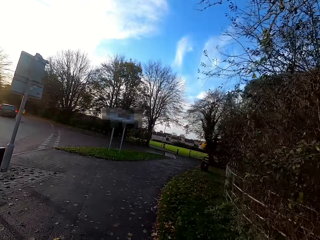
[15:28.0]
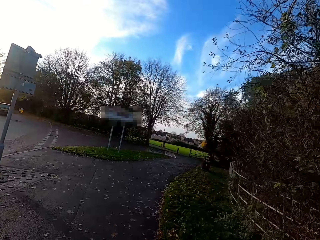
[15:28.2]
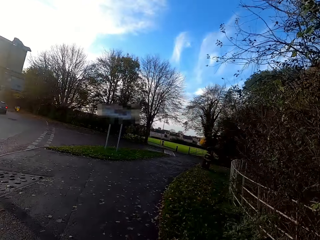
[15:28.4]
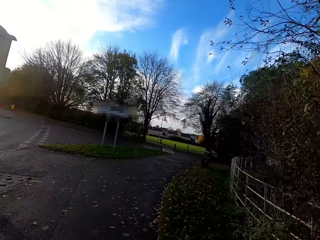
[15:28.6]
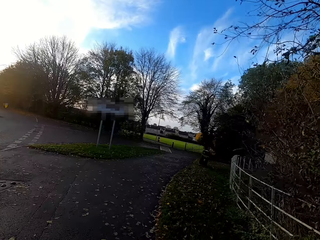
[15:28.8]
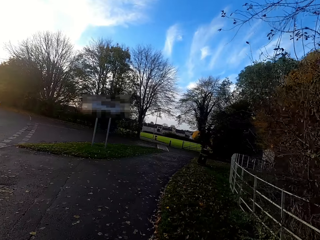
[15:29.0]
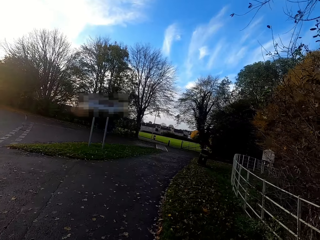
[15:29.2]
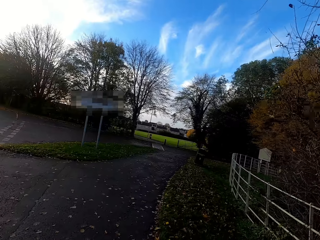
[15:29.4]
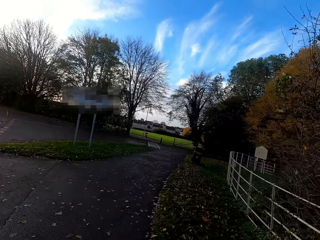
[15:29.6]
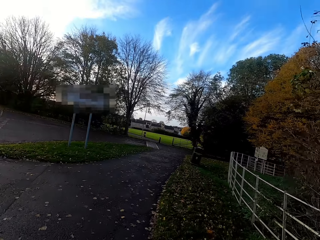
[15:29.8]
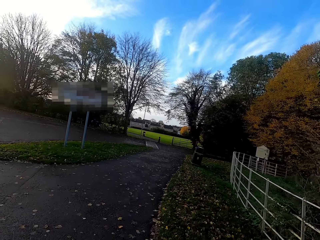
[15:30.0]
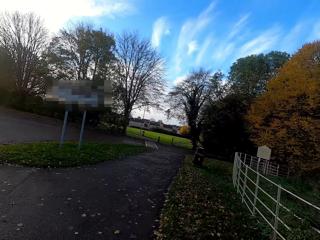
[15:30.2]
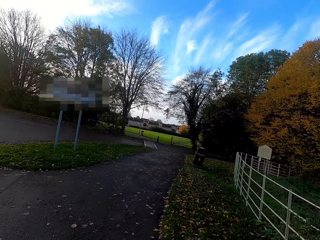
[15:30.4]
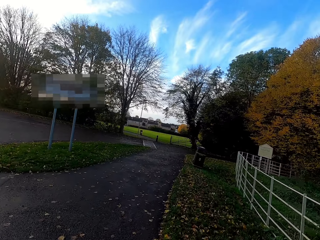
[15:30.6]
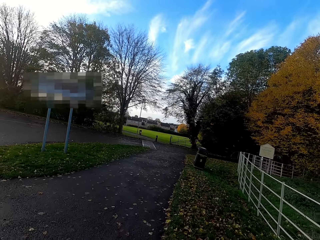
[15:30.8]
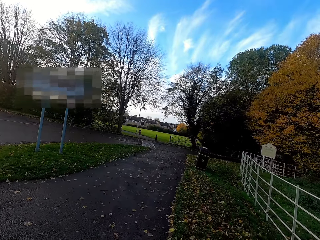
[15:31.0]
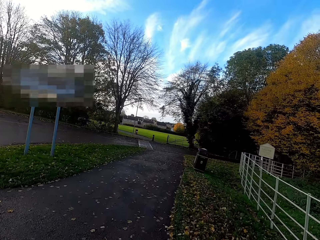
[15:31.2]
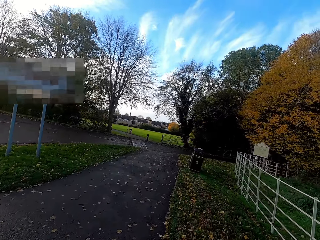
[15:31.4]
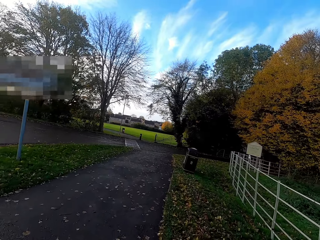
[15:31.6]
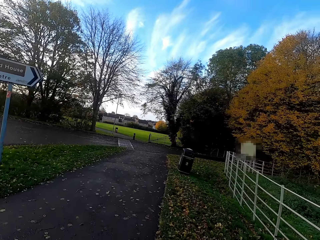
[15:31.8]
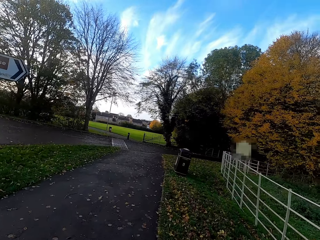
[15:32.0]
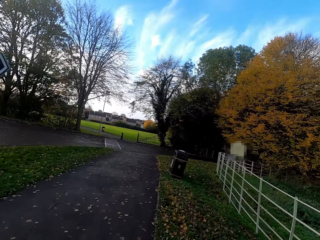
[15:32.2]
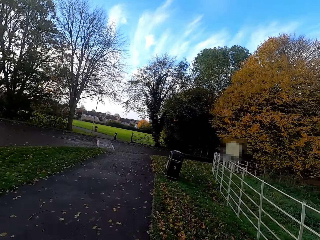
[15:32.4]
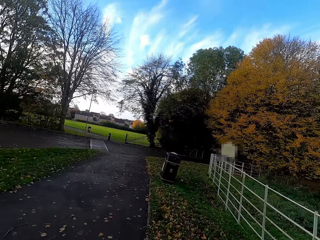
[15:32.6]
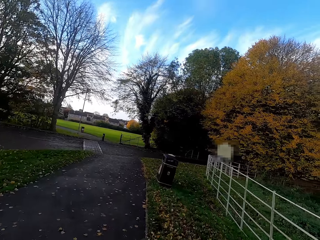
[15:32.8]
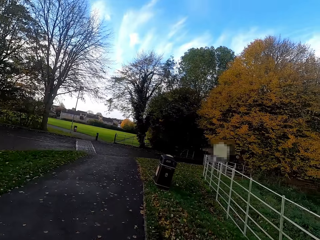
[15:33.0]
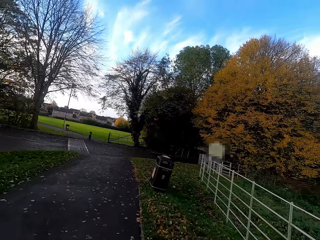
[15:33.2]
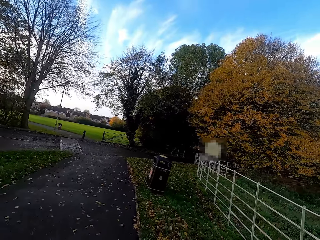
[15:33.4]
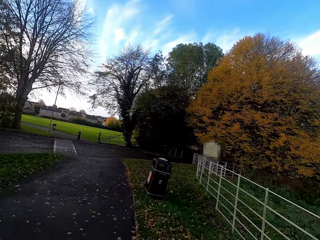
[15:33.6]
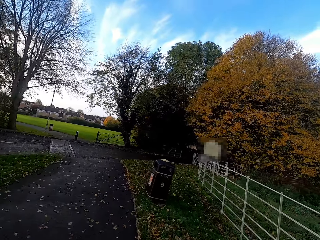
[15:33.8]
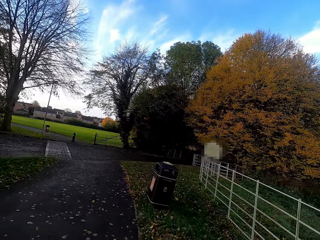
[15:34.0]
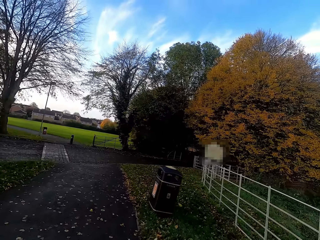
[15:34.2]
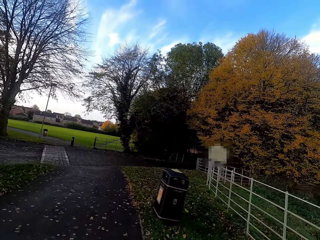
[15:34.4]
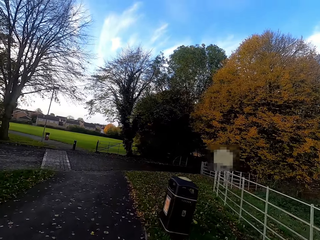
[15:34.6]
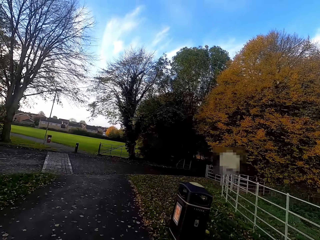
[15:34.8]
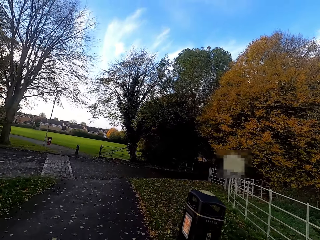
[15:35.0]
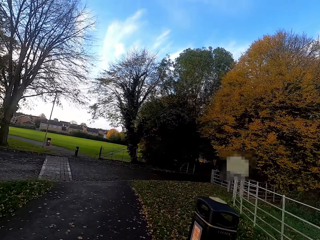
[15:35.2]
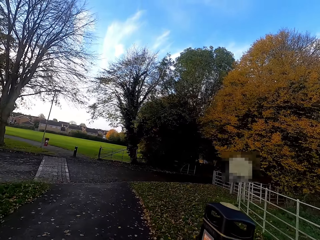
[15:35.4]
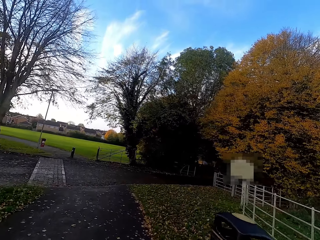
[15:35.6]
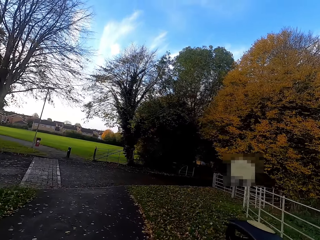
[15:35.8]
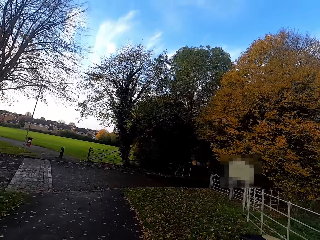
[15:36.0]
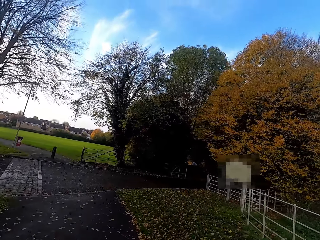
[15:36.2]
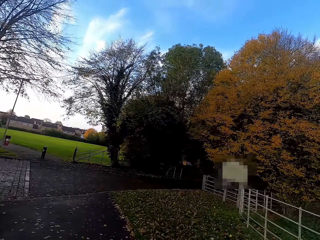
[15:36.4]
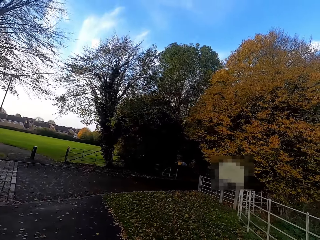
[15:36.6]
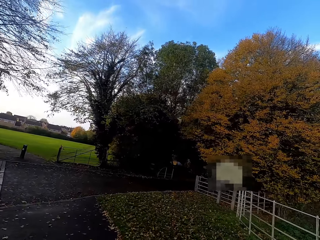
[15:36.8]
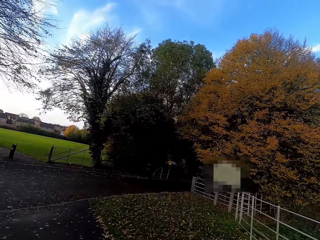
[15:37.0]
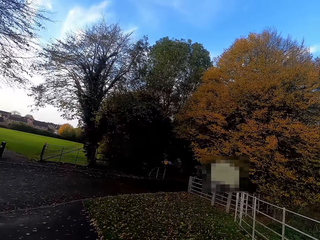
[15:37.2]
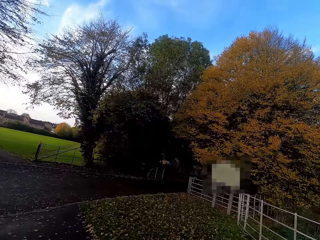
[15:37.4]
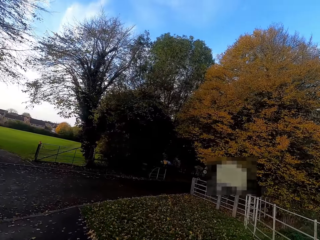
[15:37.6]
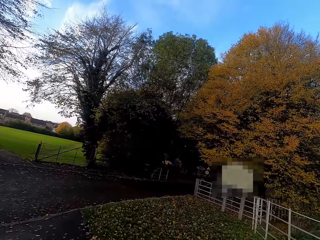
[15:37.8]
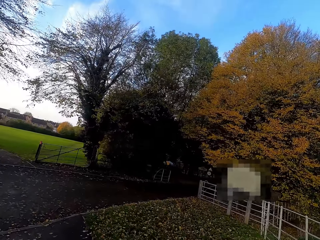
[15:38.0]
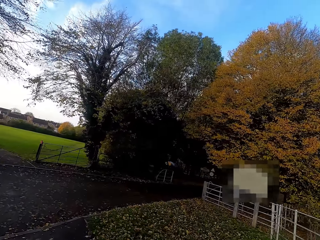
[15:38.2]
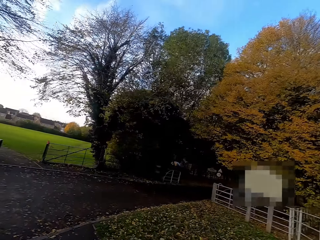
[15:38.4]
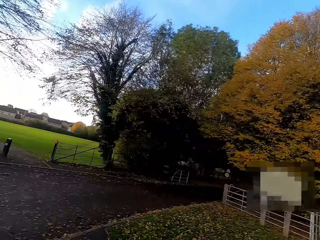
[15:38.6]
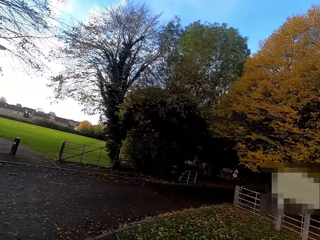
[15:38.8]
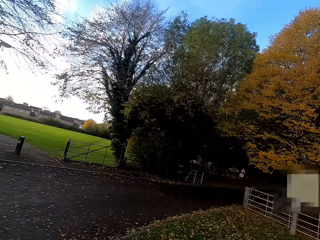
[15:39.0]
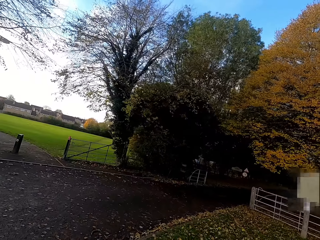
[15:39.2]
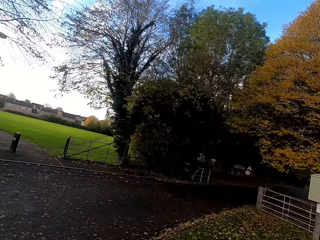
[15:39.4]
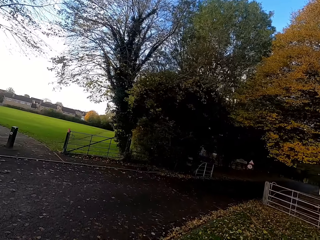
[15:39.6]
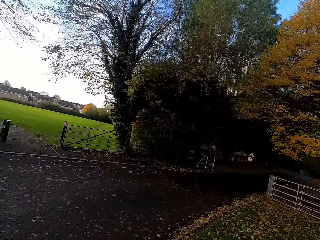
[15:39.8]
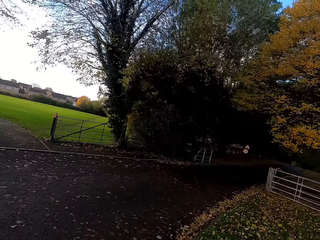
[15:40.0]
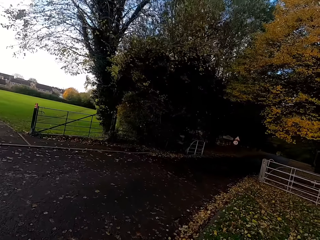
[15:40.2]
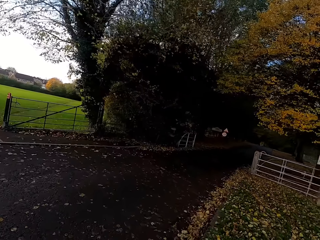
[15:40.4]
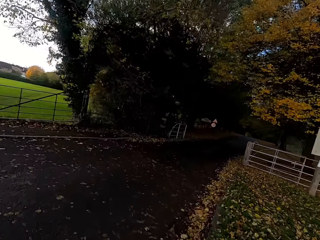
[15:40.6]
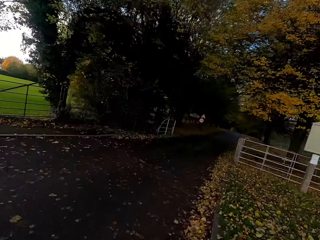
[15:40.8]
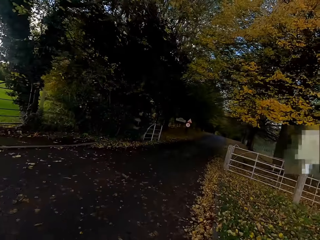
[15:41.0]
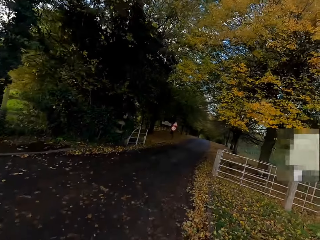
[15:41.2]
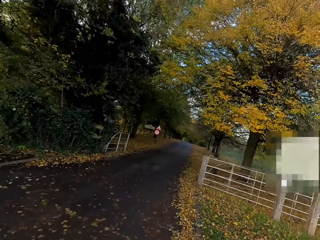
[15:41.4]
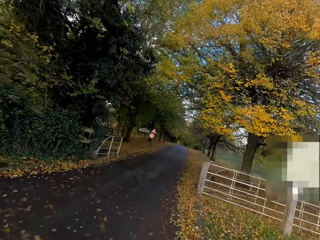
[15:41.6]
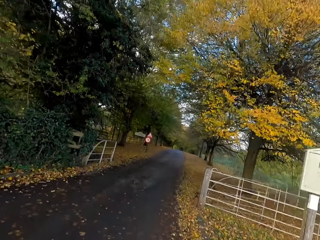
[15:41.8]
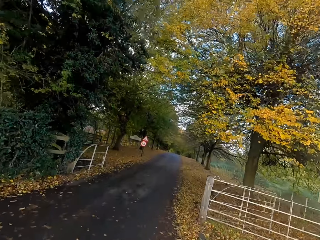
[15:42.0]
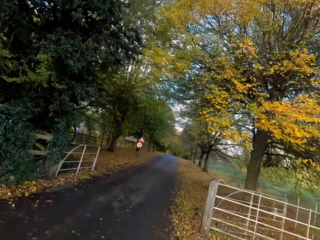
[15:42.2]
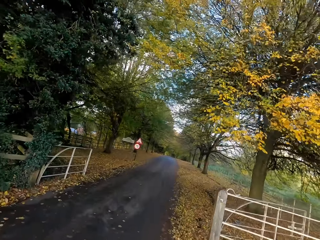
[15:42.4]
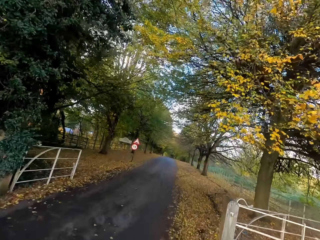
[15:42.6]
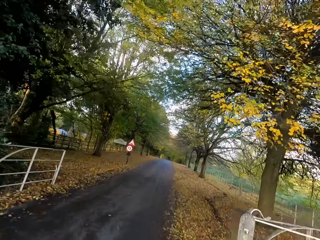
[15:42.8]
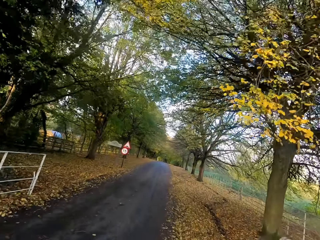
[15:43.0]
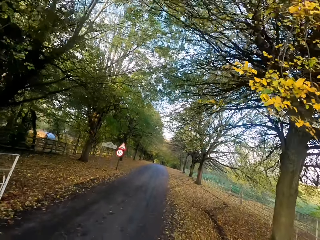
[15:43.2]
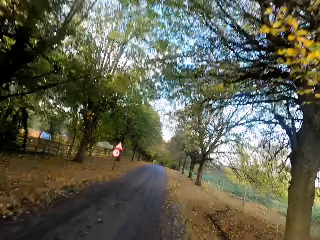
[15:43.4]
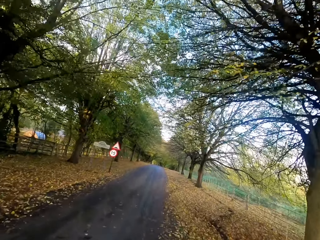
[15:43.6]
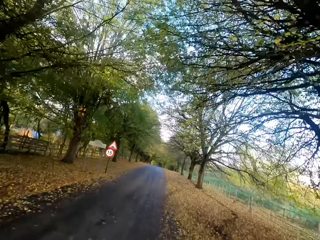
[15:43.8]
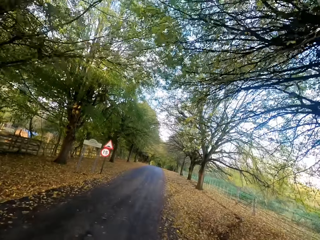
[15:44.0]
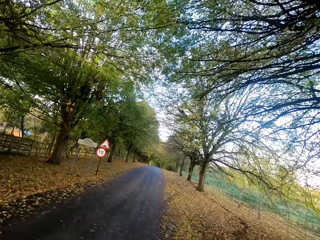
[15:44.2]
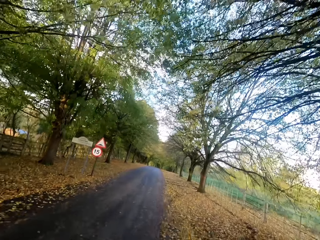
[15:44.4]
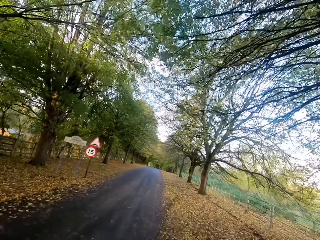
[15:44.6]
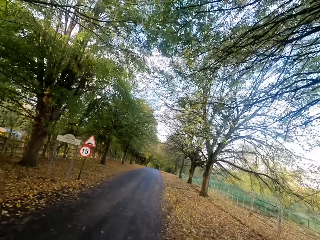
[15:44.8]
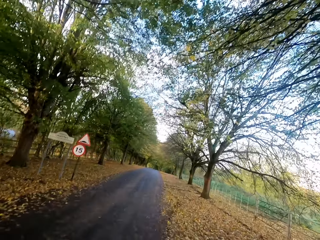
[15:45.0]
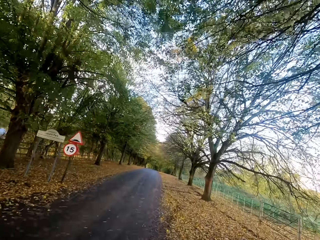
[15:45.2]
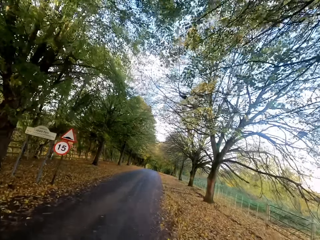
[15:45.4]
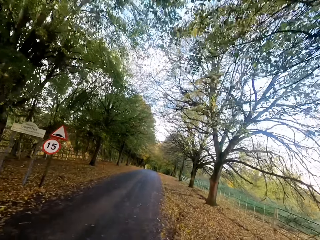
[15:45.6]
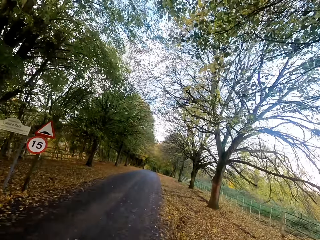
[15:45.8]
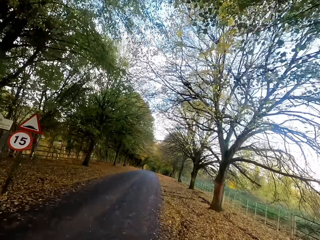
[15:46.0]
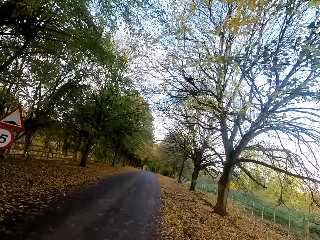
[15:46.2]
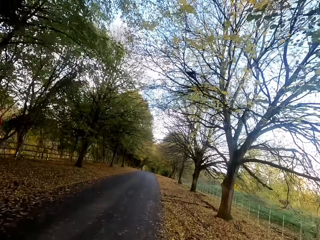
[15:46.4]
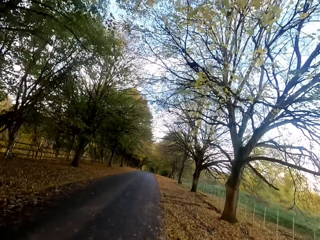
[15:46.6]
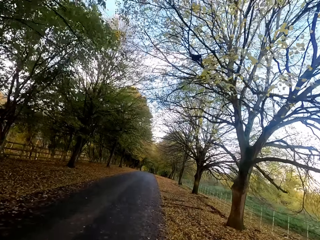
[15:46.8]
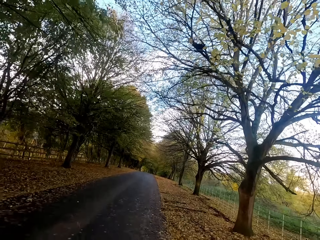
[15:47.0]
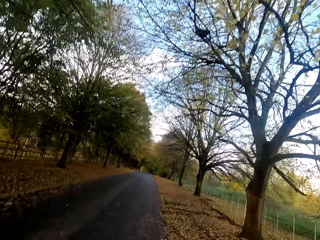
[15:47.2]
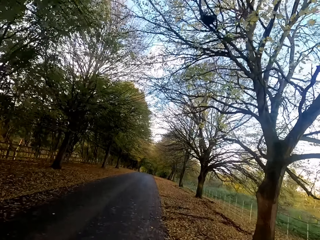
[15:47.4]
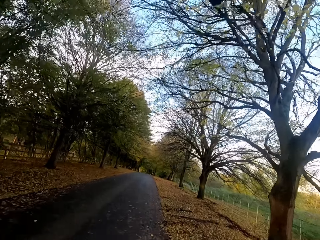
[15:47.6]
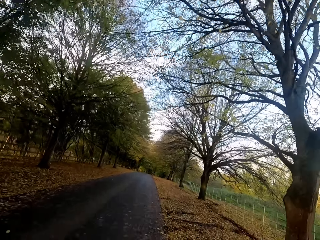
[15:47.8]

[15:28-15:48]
The camera wearer walks right. They jog along the road. They turn right.

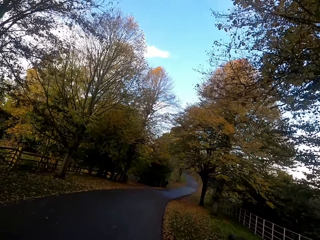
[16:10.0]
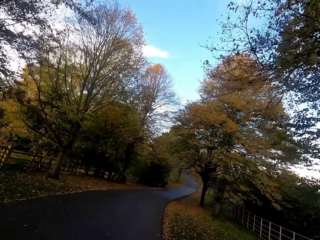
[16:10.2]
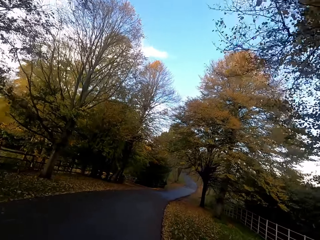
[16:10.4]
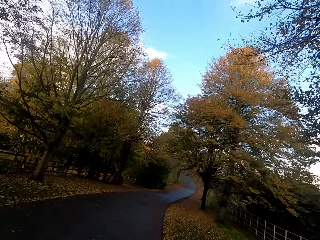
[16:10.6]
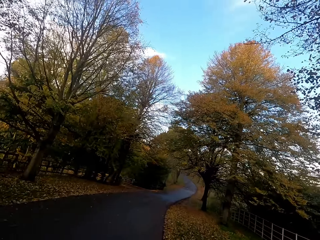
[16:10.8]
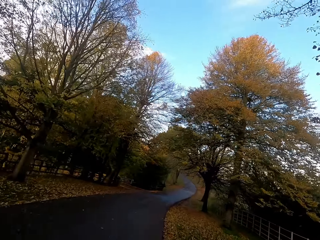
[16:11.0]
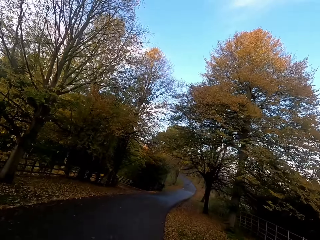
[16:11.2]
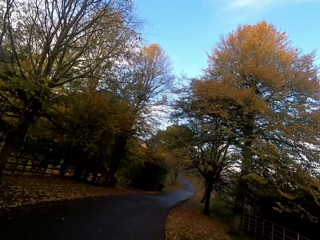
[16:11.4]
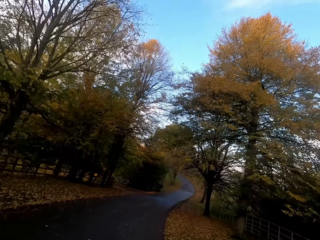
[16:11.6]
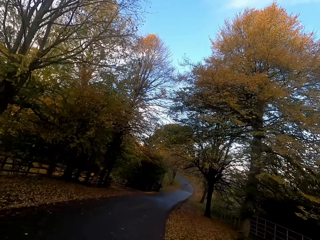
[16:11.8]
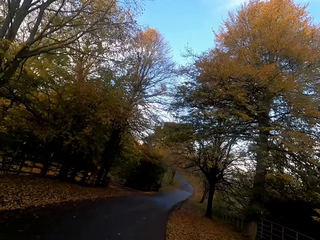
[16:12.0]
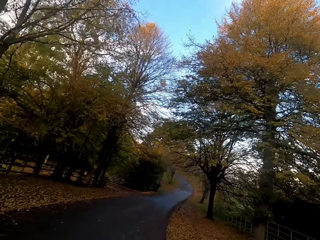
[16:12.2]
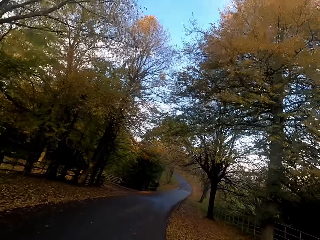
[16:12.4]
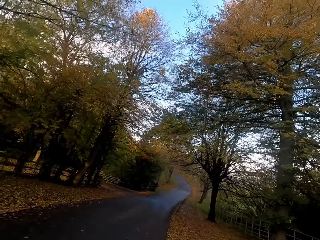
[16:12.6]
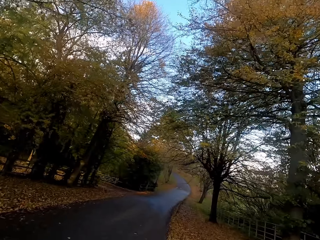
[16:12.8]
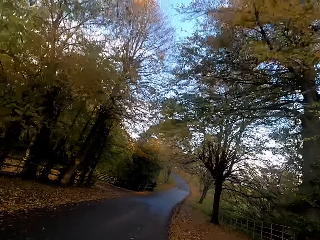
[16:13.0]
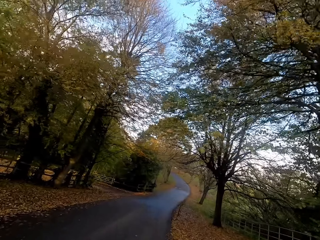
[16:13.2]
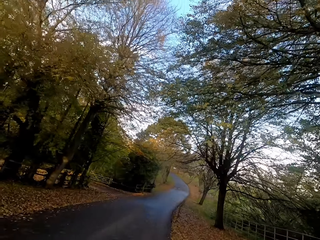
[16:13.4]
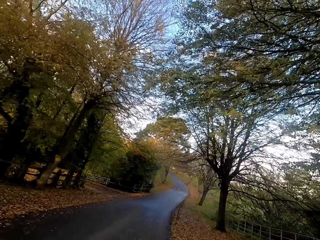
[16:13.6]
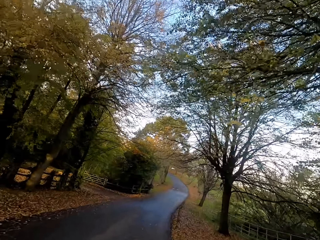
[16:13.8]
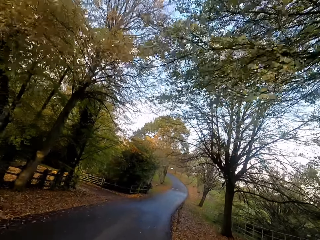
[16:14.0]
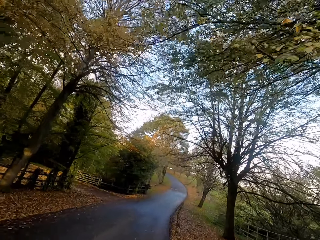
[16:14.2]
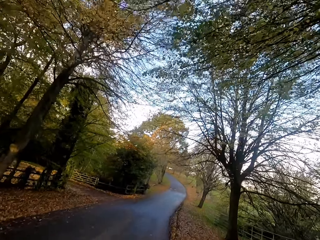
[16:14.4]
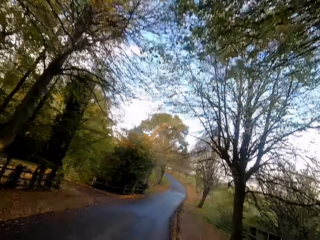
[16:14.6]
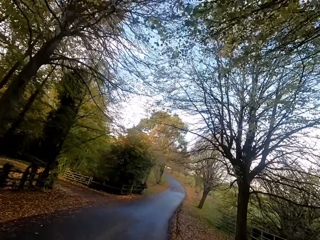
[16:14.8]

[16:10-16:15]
The camera wearer runs right.
